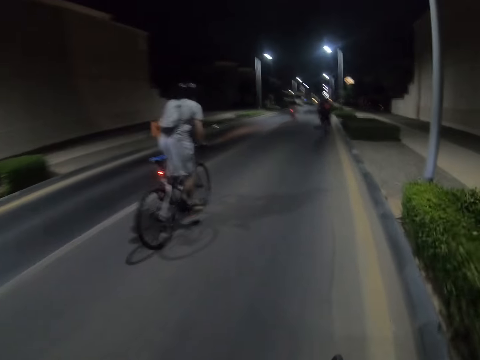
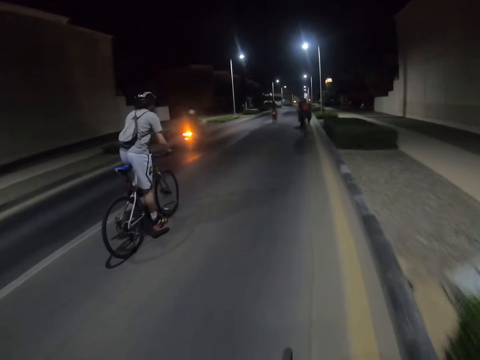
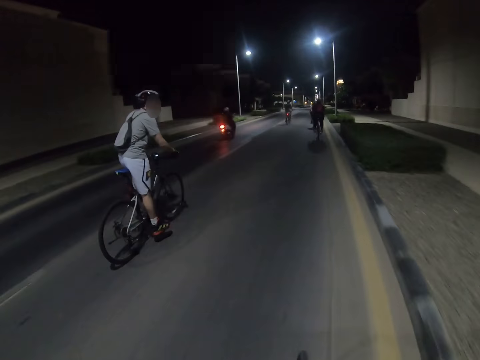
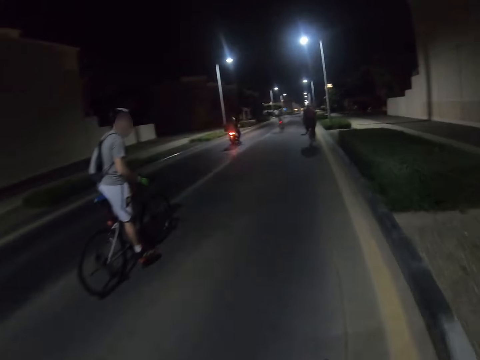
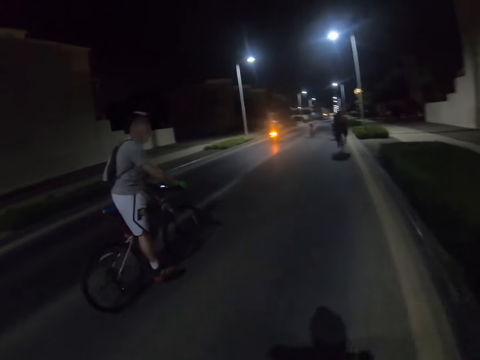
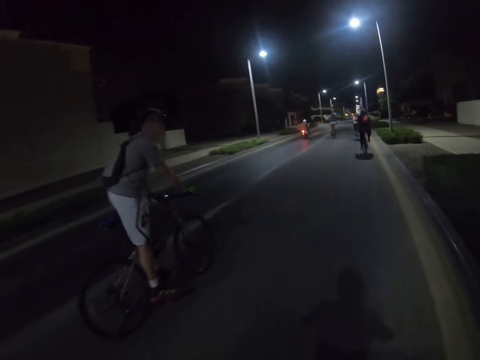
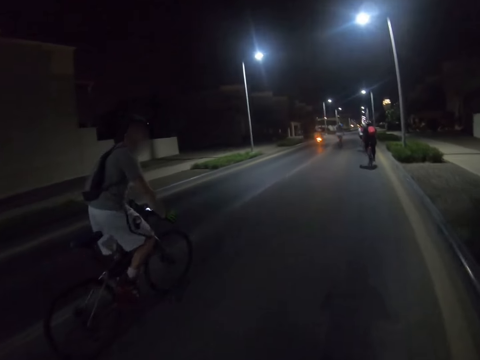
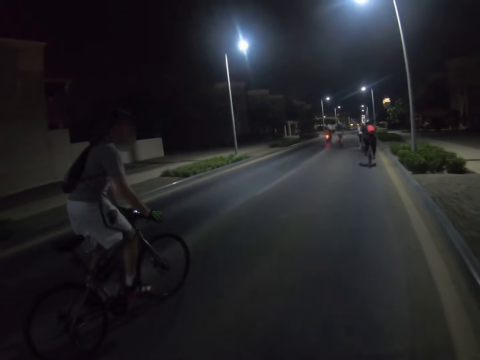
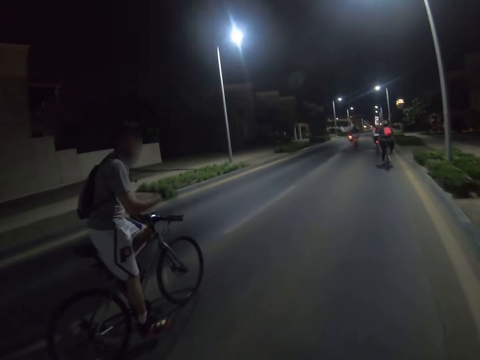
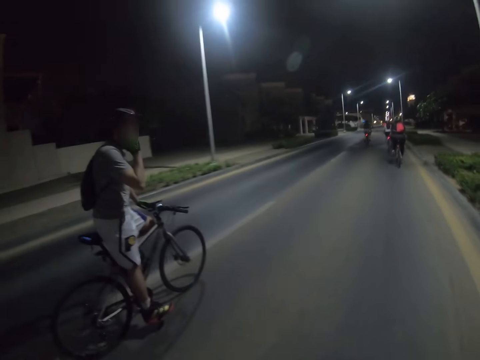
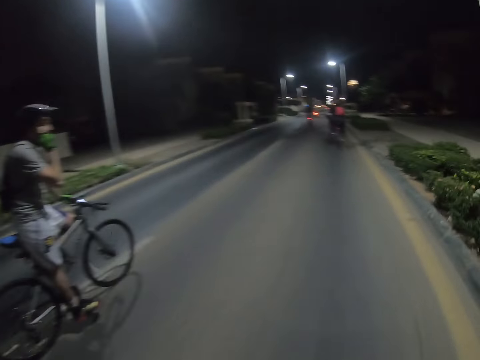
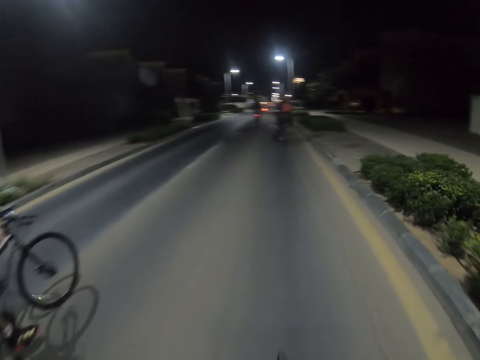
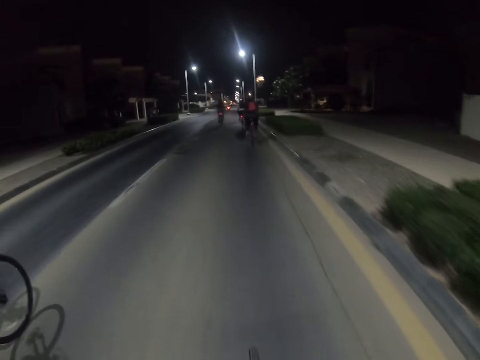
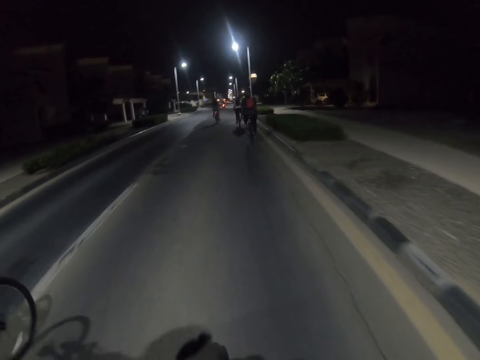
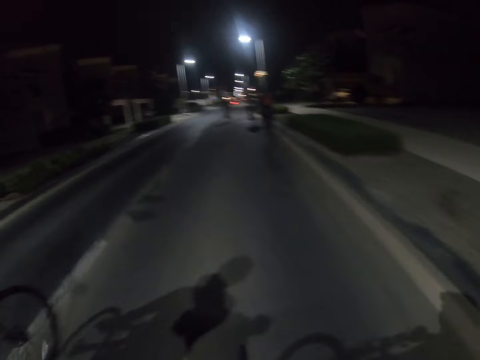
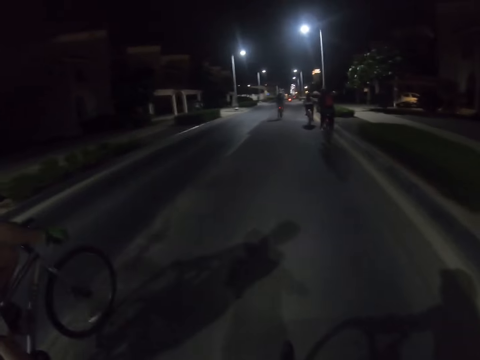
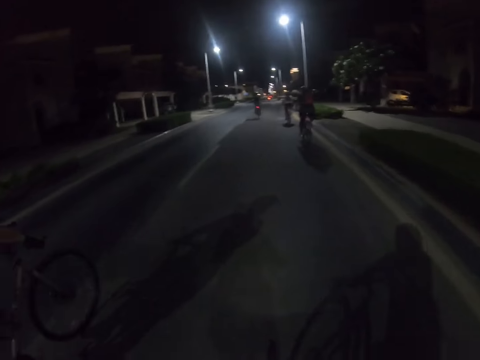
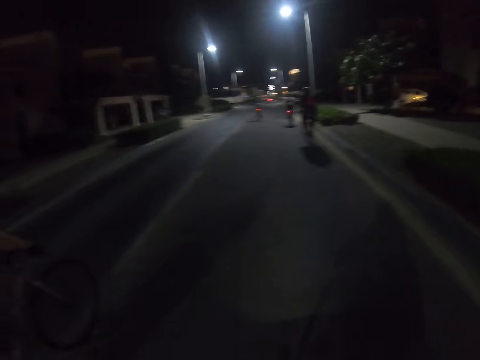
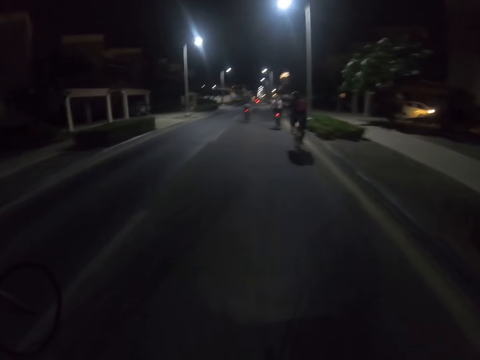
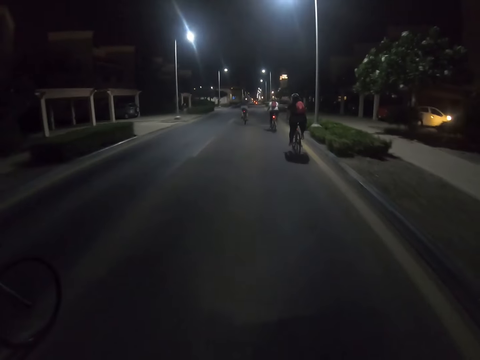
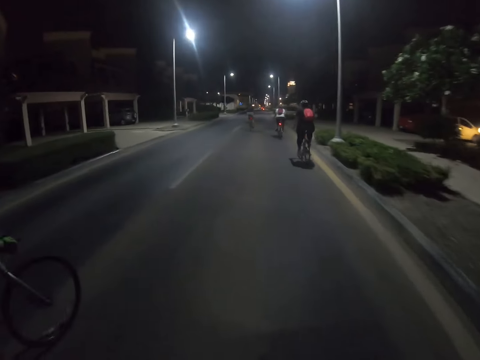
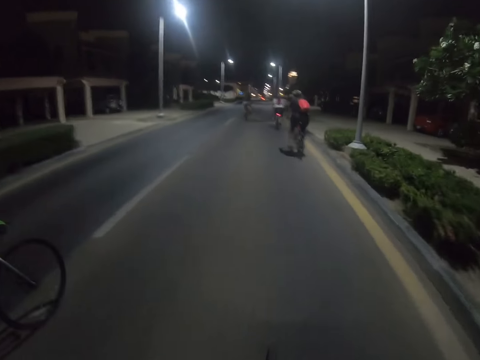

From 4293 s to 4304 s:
A man looks behind. The camera wearer and the man ride the bicycles on the road.

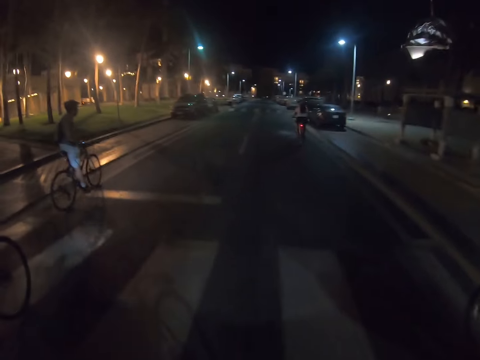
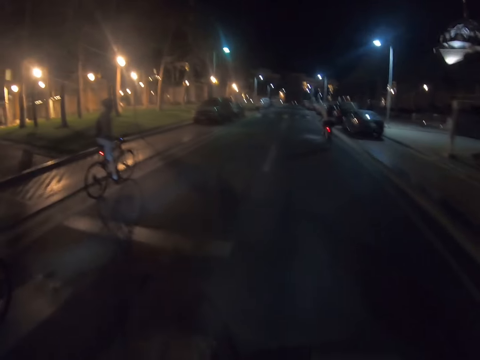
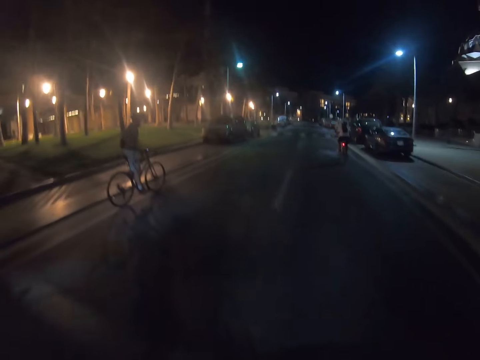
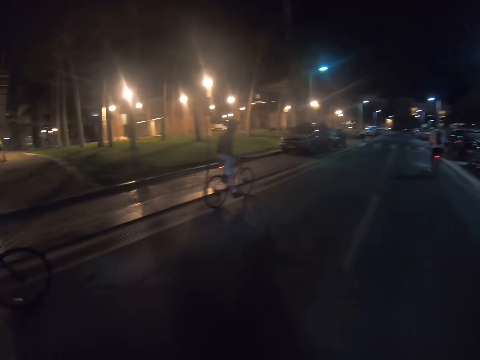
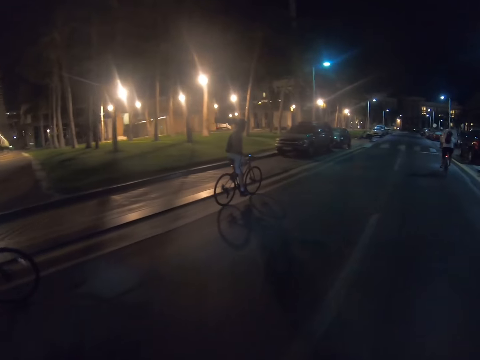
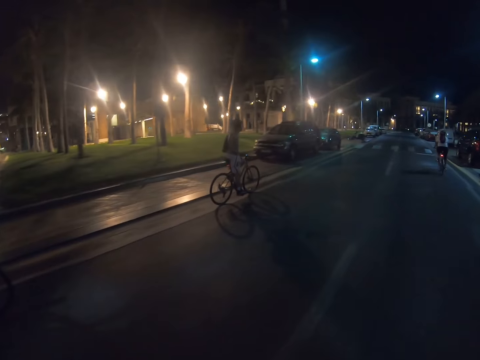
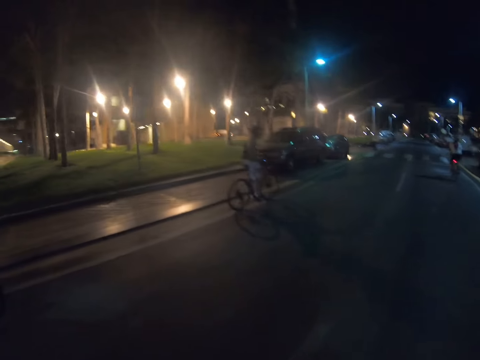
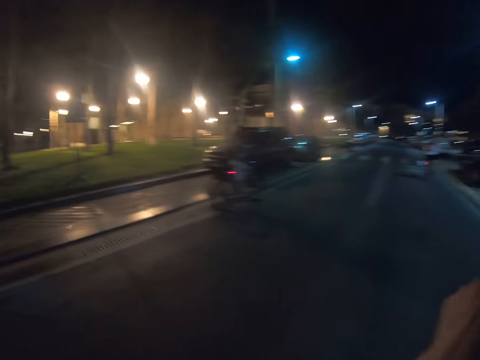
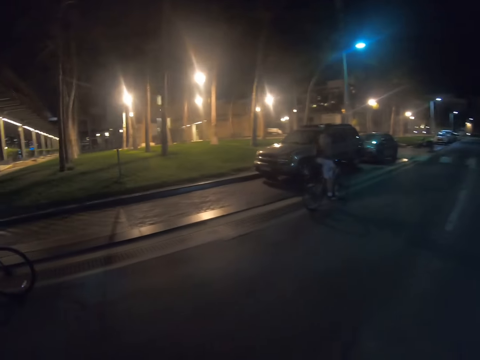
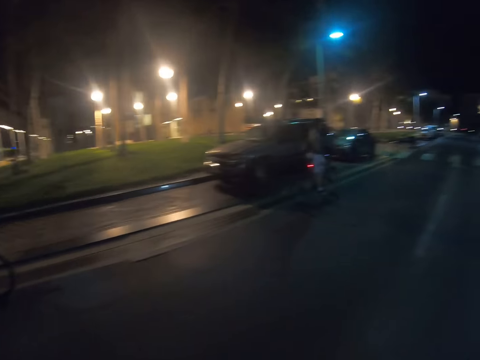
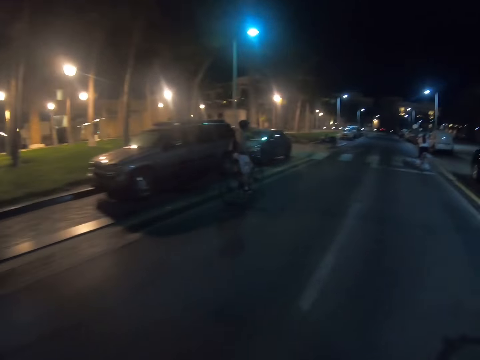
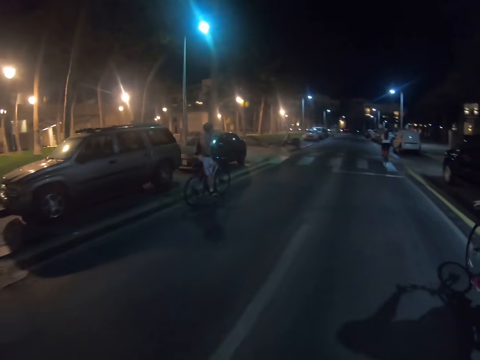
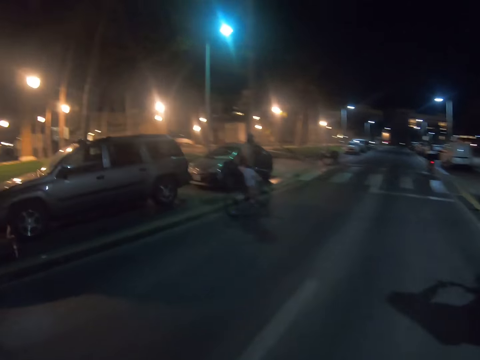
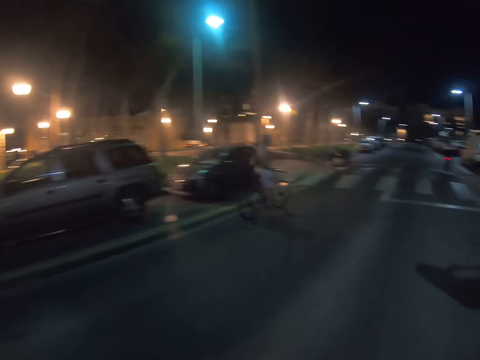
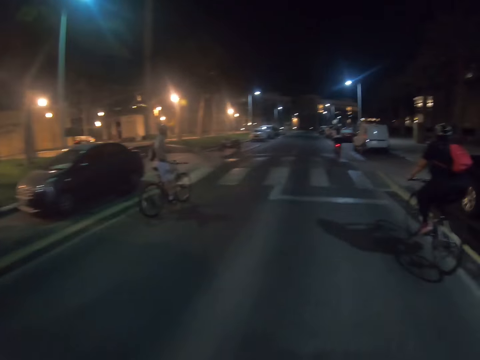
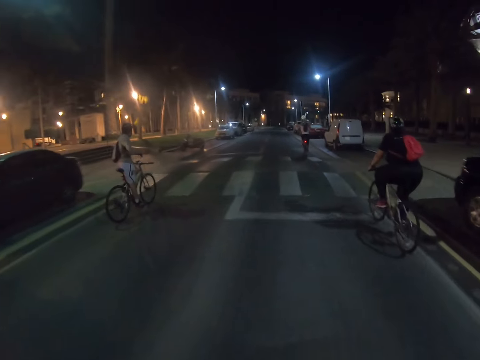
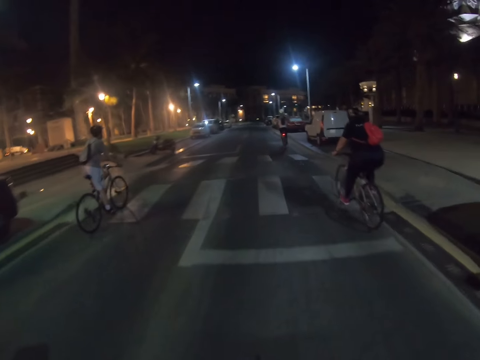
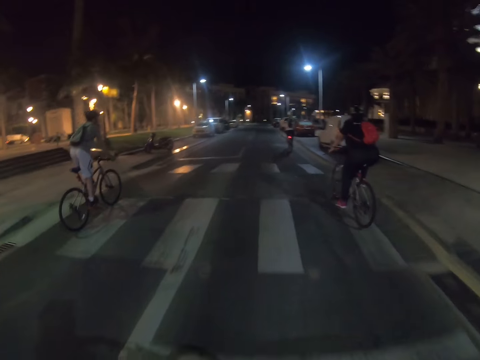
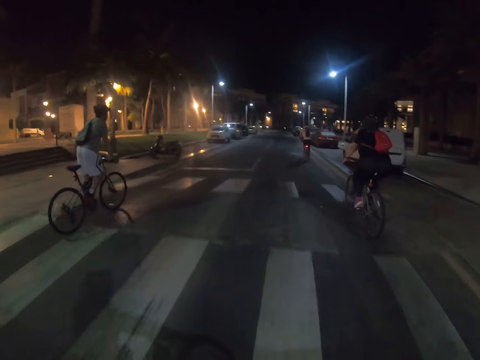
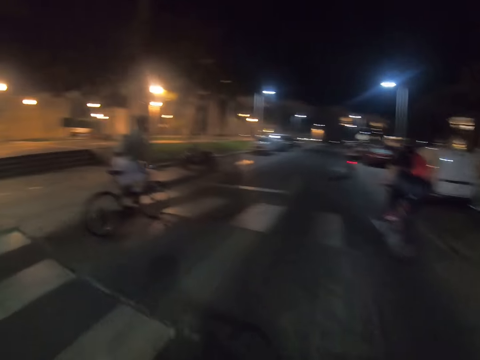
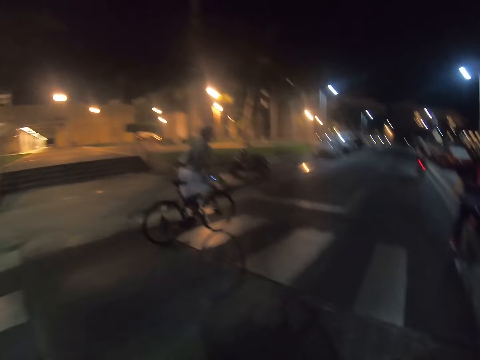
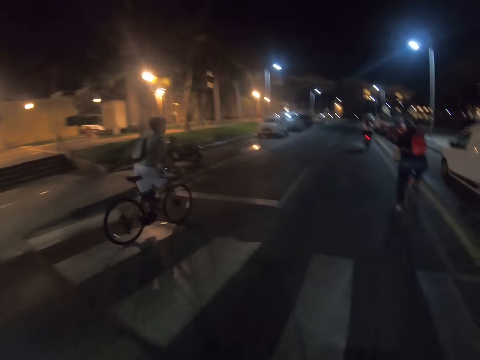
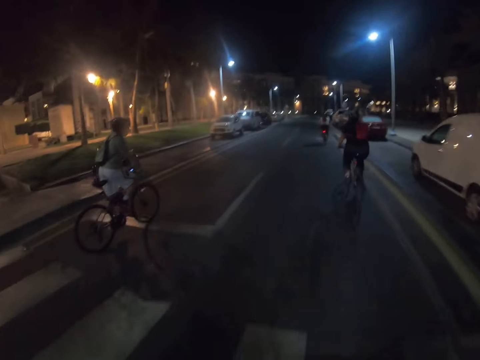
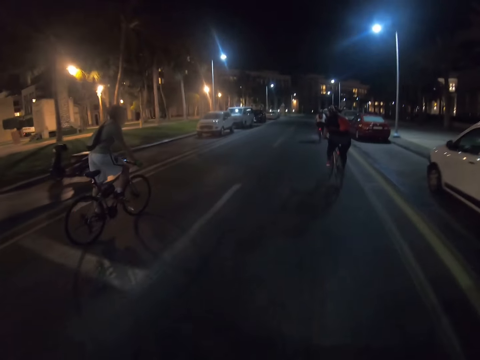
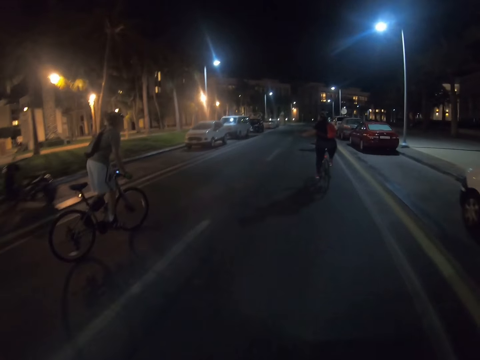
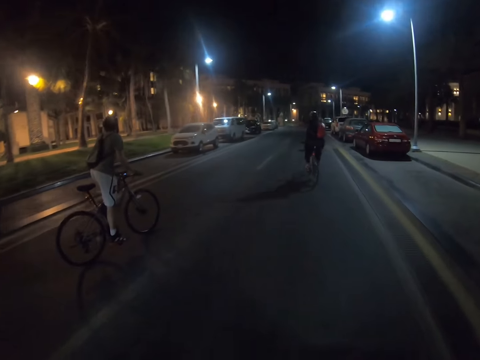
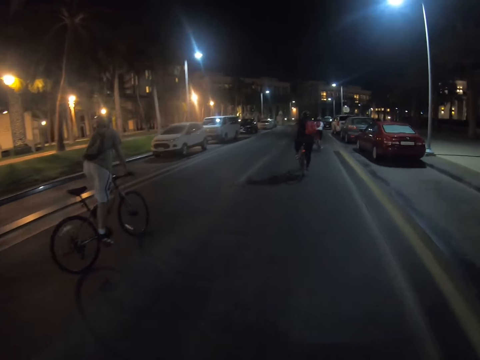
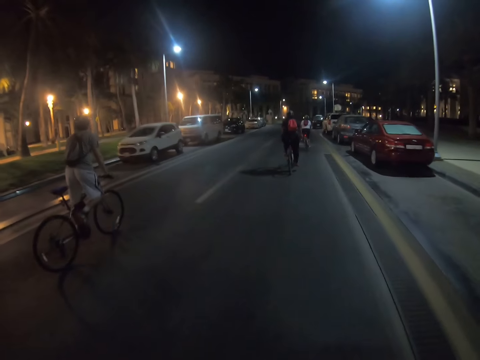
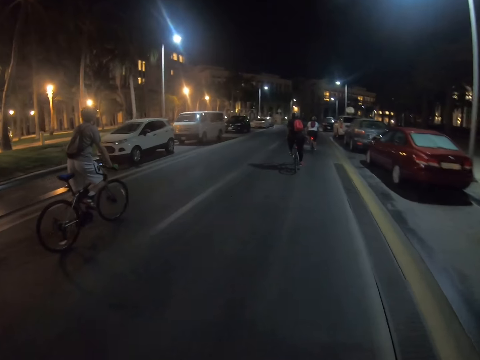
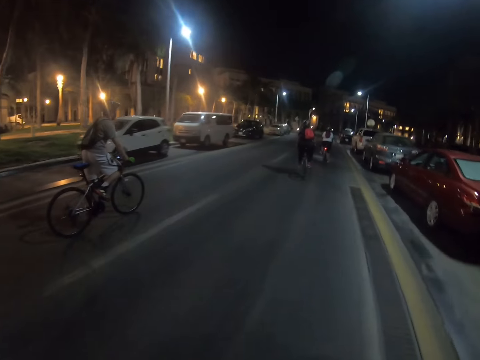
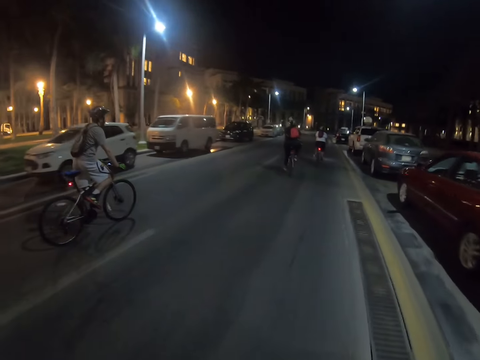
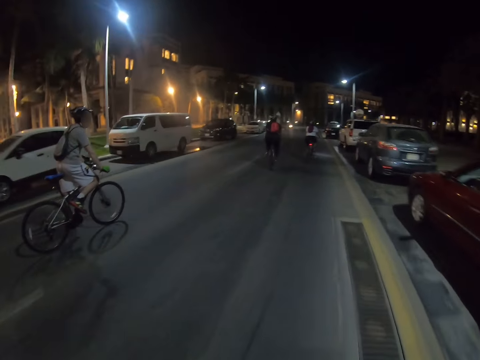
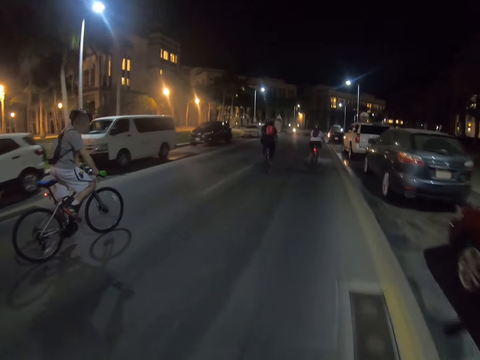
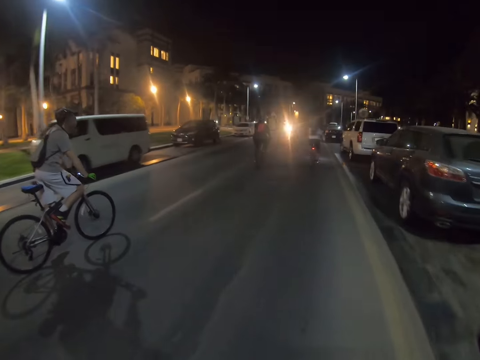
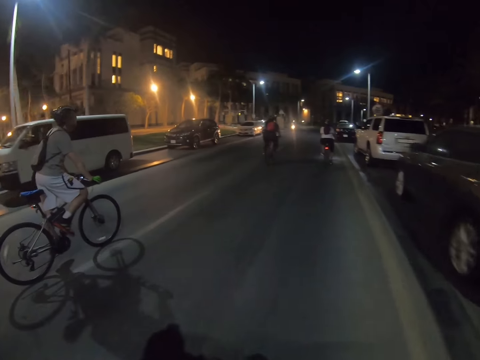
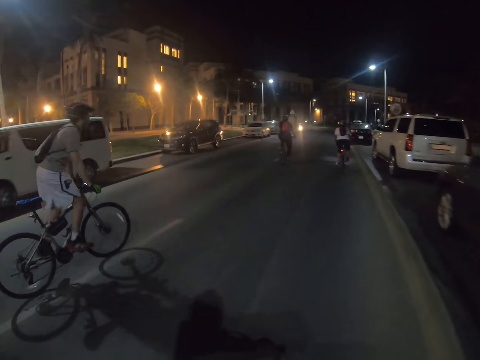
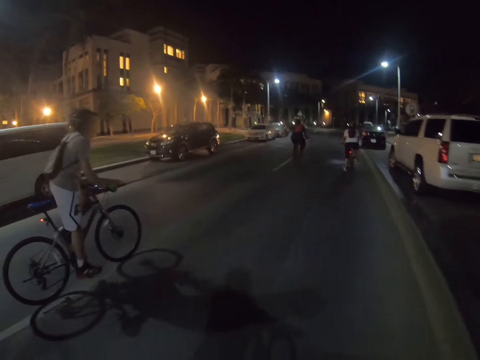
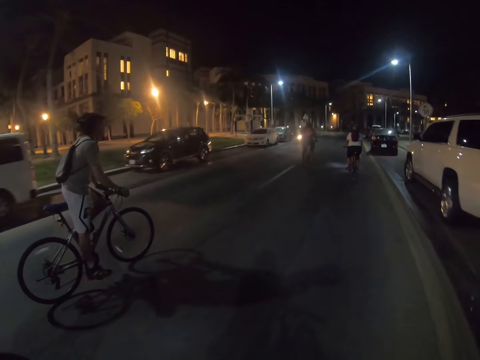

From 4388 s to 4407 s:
The camera wearer looks around on the road. They ride a bicycle on the road.
